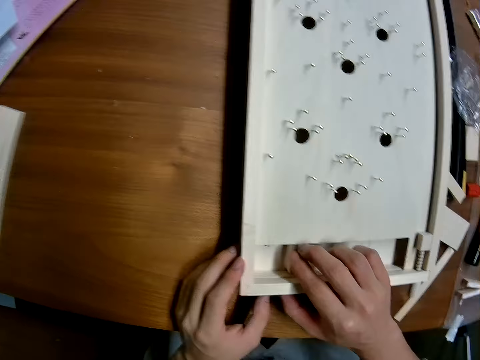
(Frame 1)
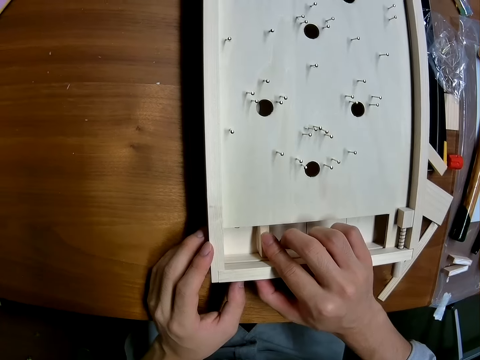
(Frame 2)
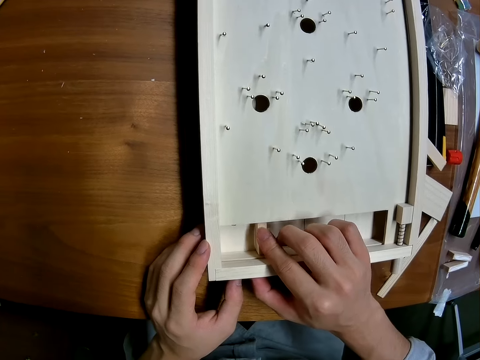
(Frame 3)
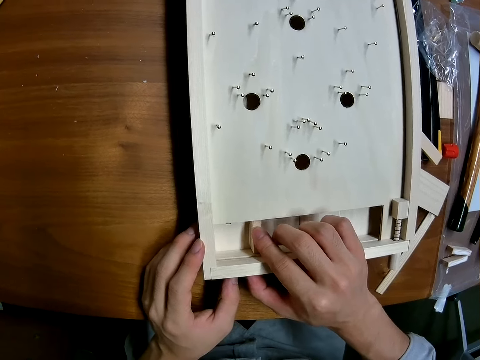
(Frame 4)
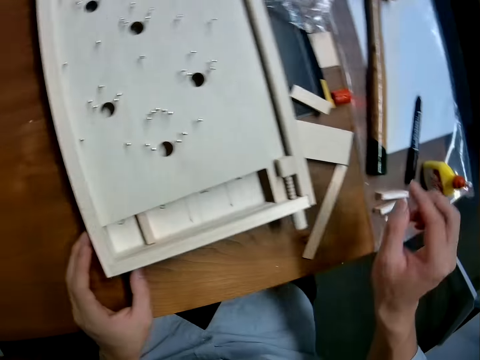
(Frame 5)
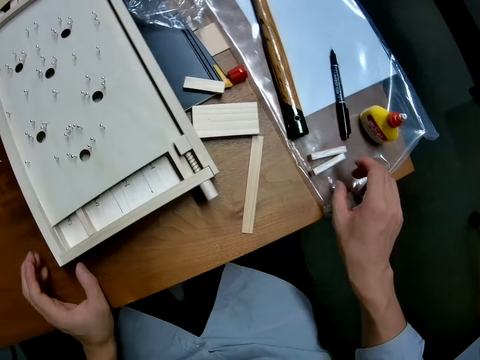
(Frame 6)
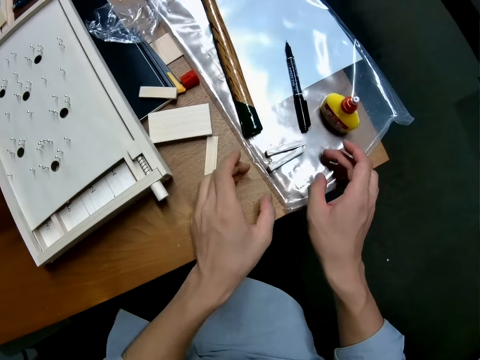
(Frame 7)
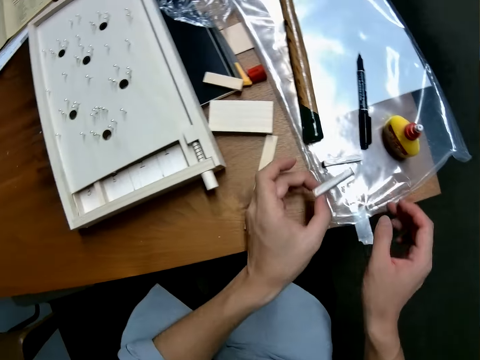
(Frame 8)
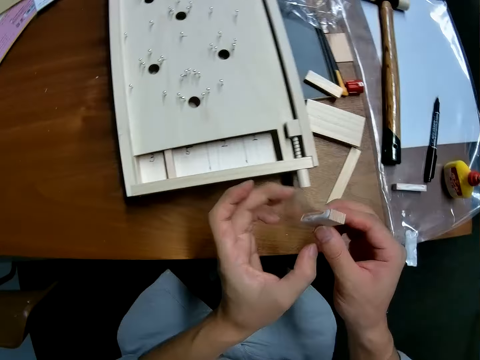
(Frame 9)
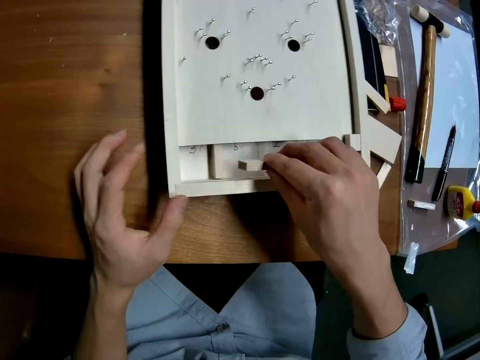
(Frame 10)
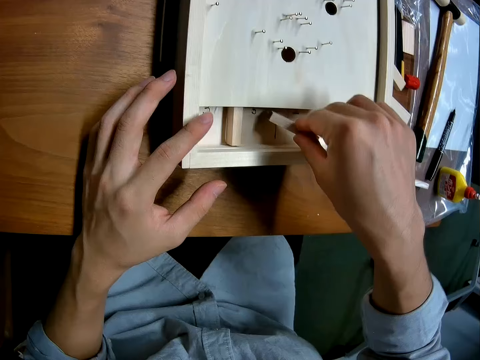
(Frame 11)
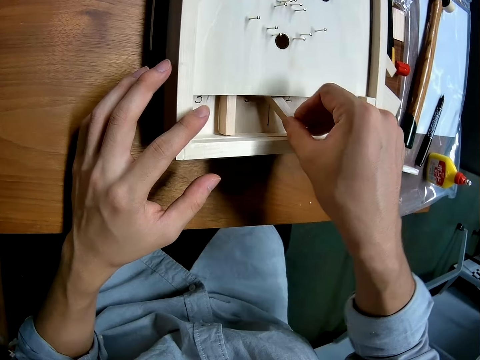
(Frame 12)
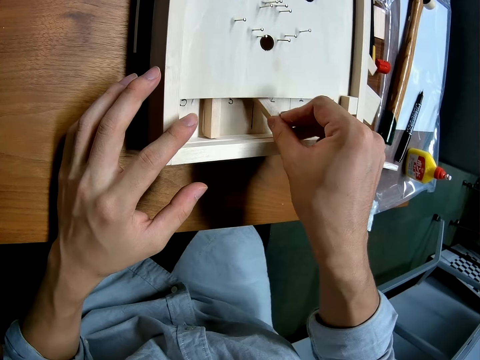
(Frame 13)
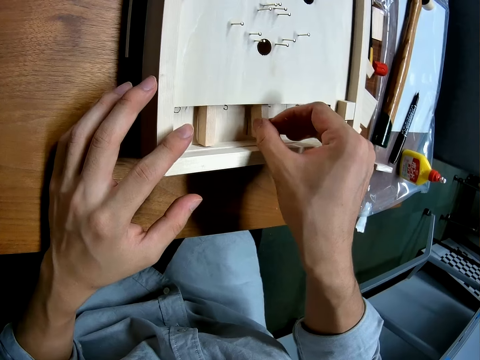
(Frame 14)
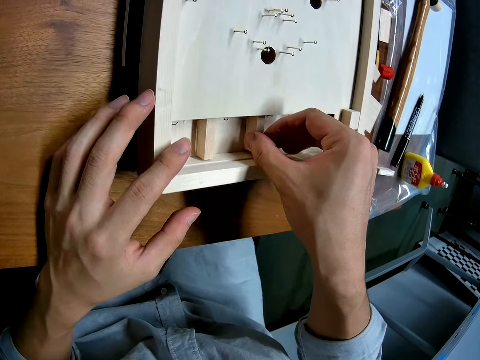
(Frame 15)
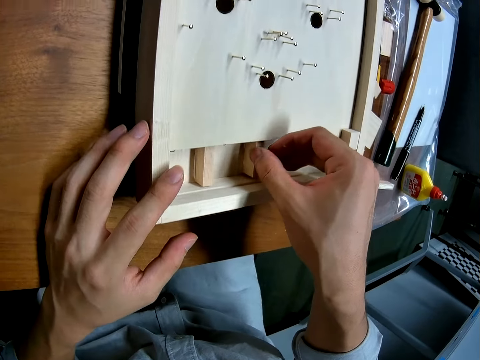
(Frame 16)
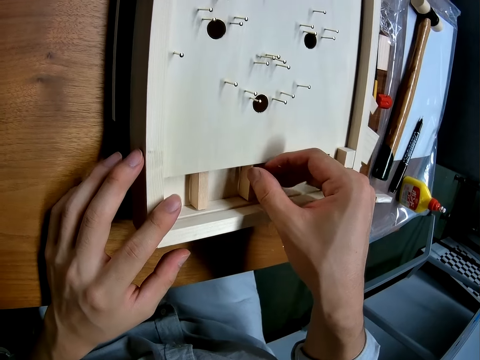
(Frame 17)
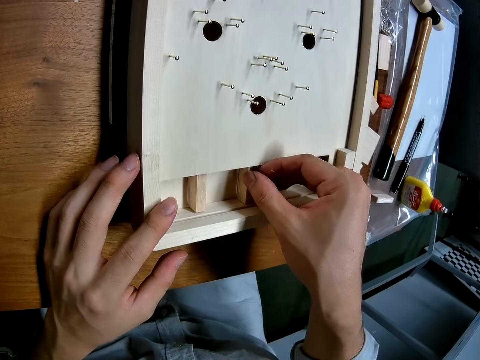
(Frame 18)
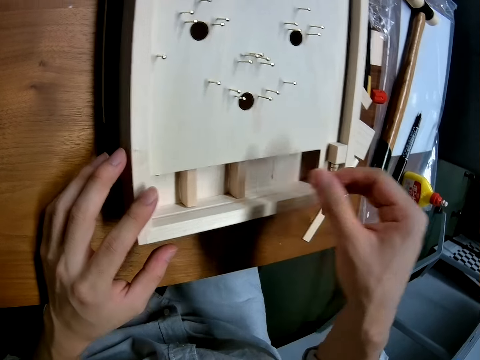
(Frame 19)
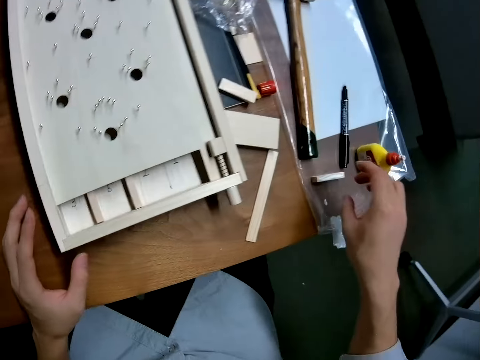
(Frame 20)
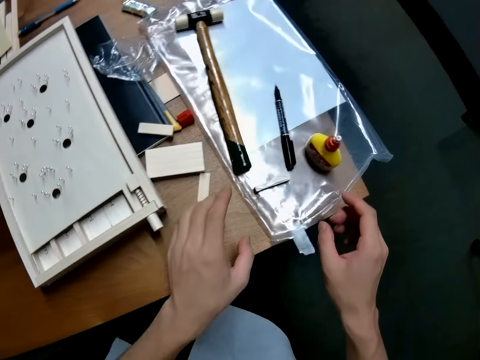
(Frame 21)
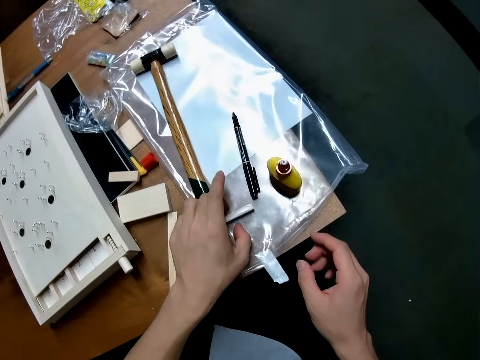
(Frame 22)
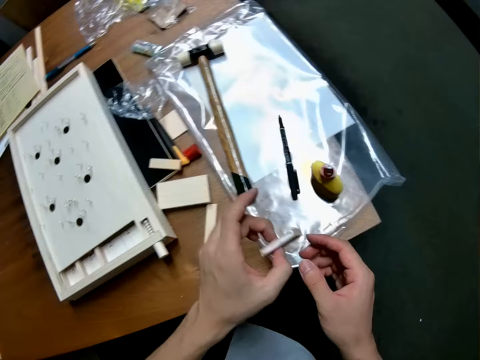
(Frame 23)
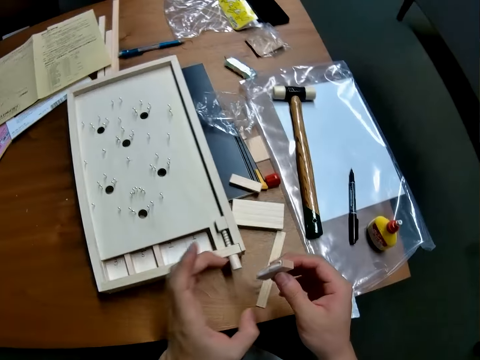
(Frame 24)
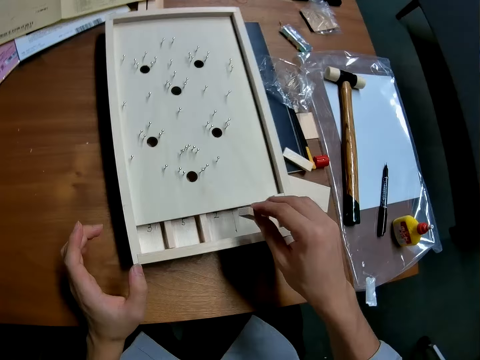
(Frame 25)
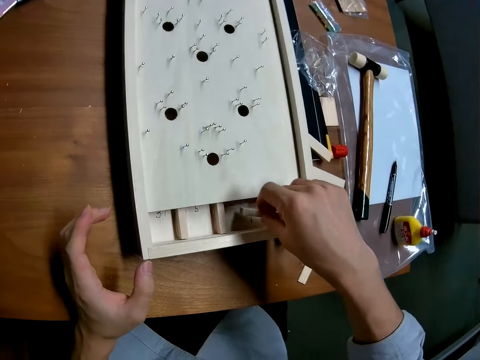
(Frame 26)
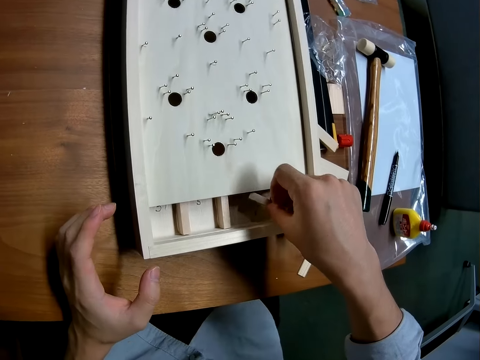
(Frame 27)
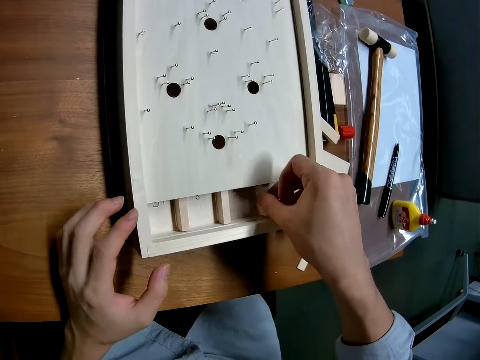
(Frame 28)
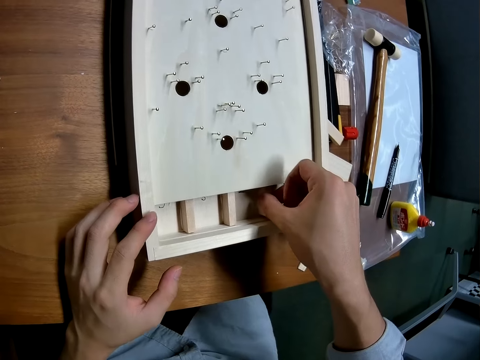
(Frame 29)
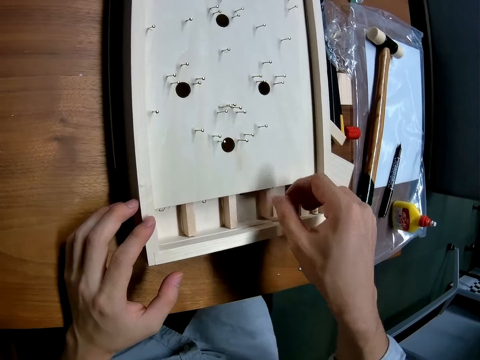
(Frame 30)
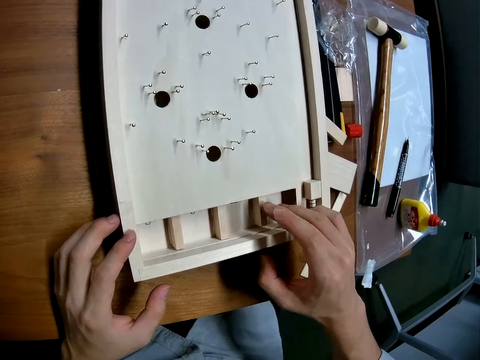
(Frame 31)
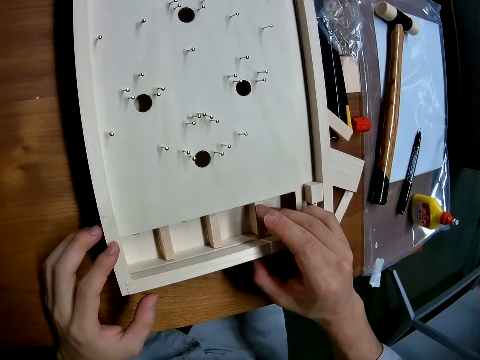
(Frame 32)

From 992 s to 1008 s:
The camera wearer picks another glued piece of wood from the table. He fixes the glued piece of wood inside the craft. He picks the third piece of glued wood from the table. He fixes the glued piece of wood inside the craft.

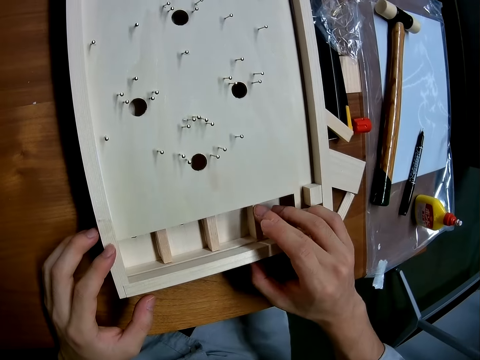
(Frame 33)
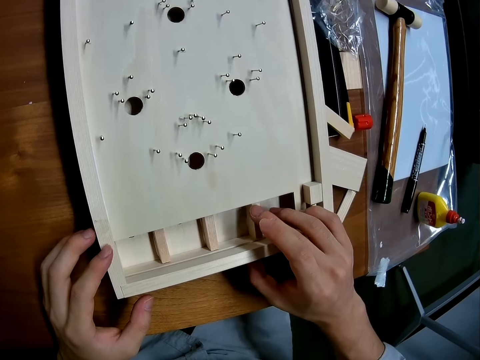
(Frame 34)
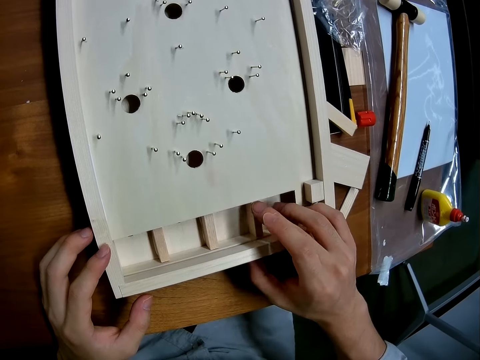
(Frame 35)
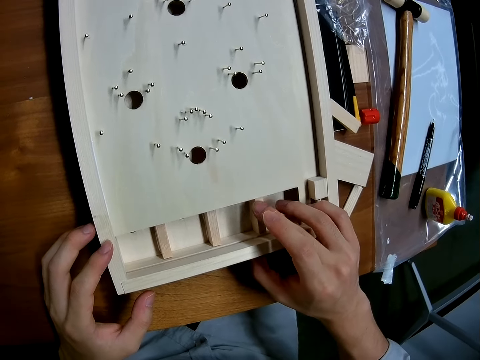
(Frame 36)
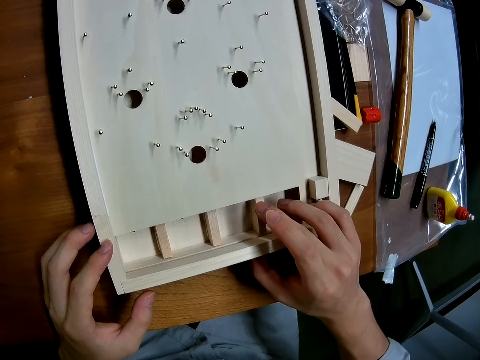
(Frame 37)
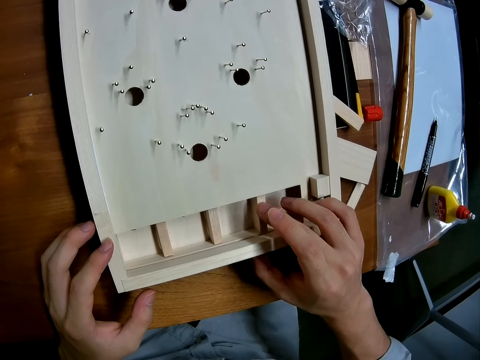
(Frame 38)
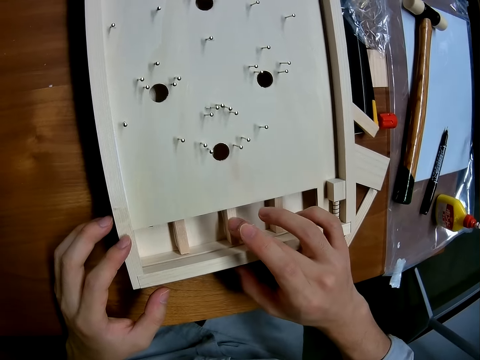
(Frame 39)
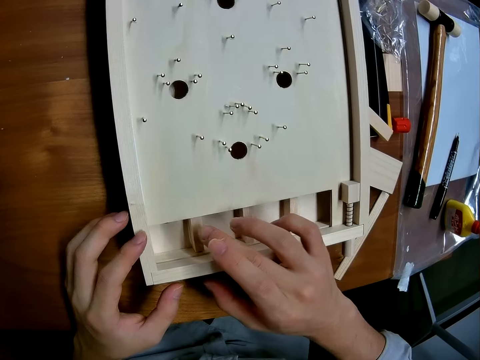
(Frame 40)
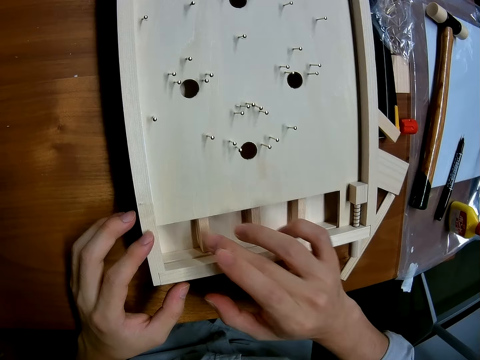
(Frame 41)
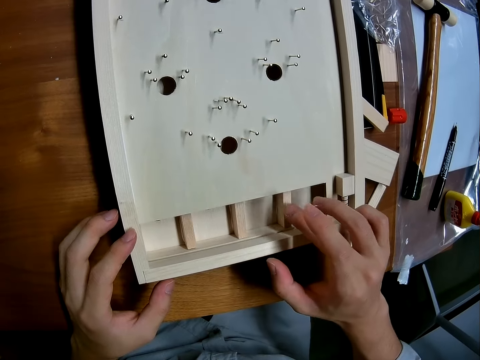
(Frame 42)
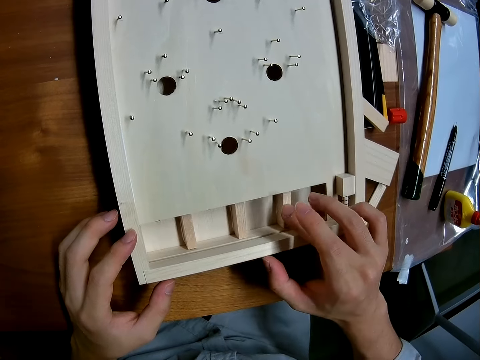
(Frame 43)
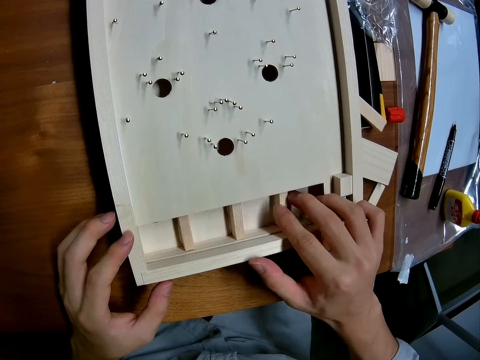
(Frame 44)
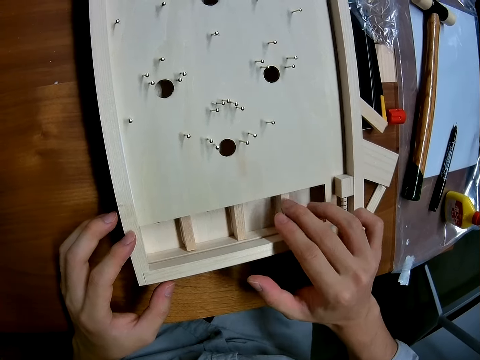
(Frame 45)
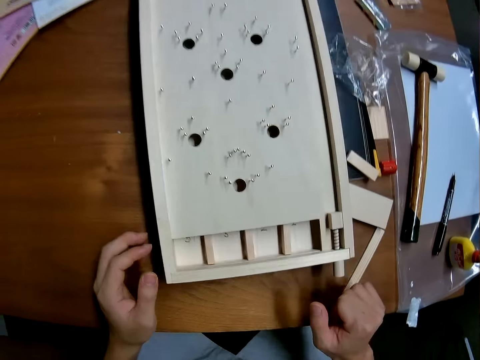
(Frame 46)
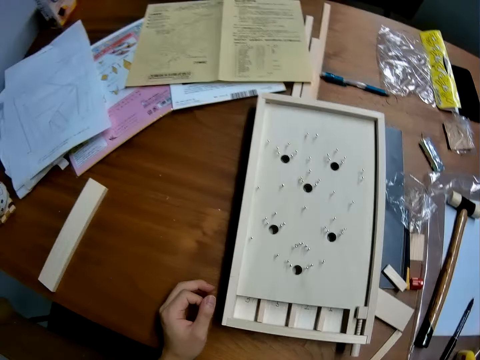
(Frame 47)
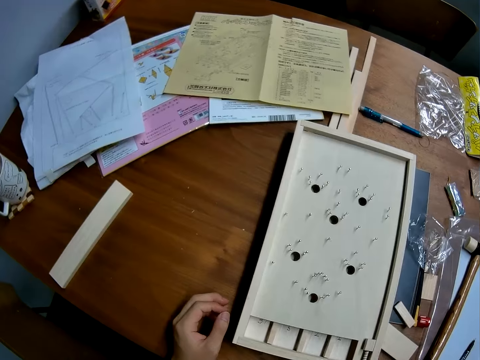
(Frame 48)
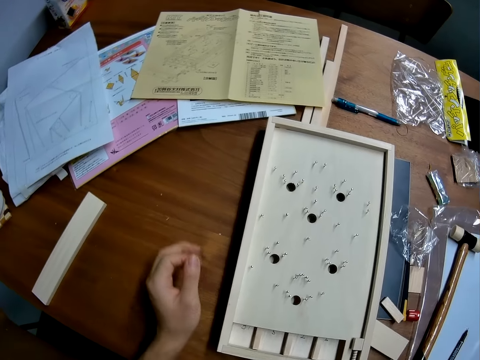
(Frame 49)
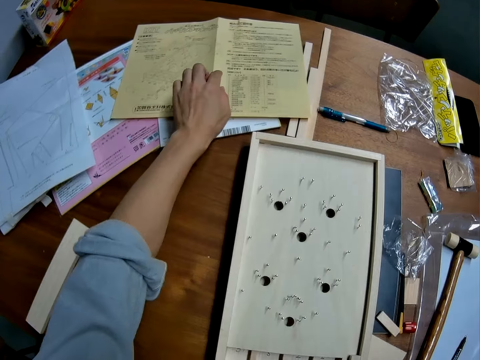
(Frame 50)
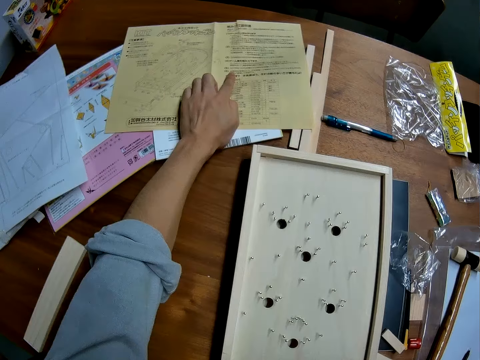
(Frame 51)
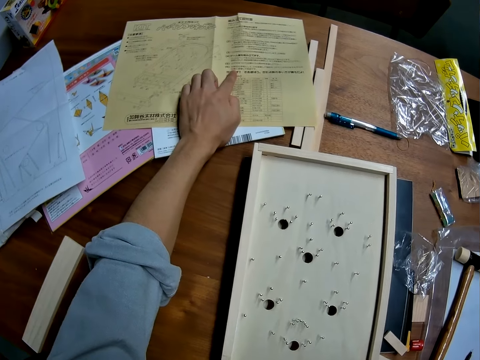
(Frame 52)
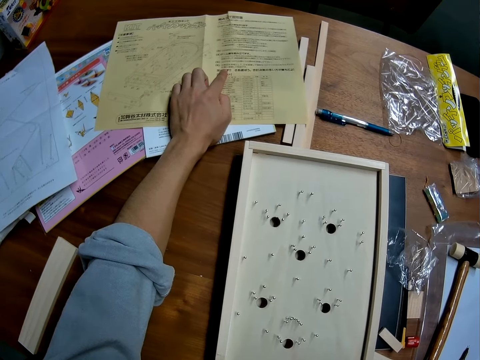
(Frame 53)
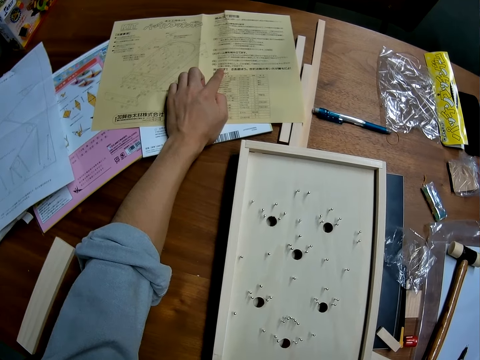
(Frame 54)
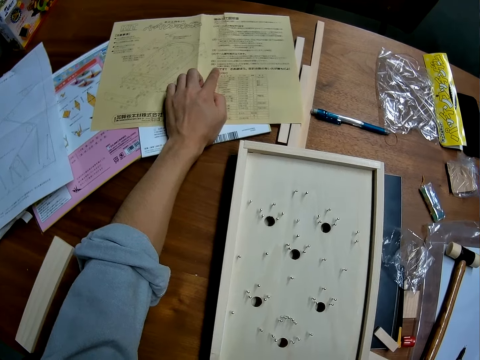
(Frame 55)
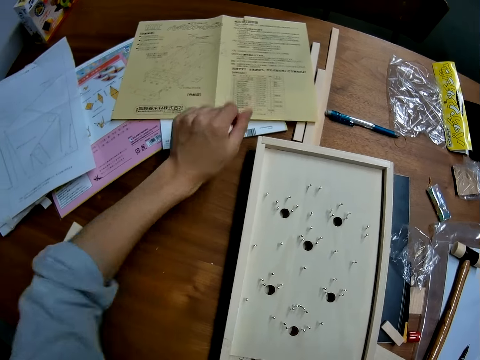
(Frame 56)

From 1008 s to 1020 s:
The camera wearer touches the other tiny woods in the craft with his right finger. He looks around. He reads from a brown paper on the table.
